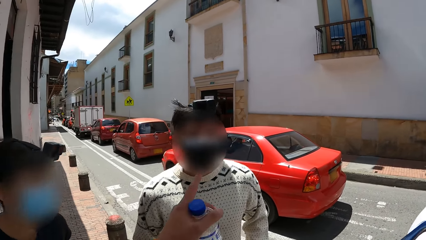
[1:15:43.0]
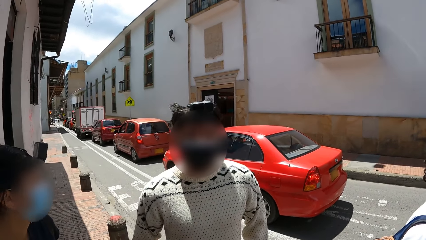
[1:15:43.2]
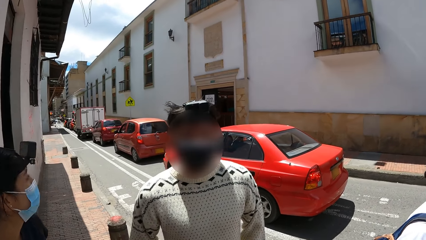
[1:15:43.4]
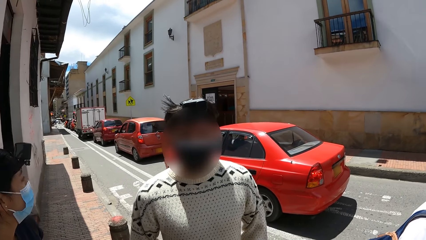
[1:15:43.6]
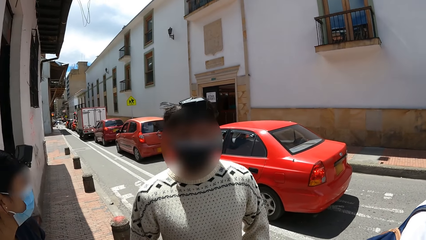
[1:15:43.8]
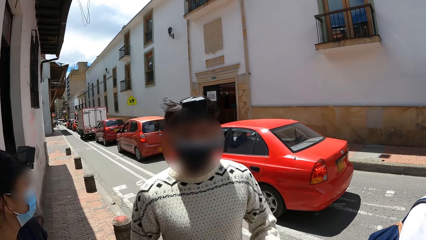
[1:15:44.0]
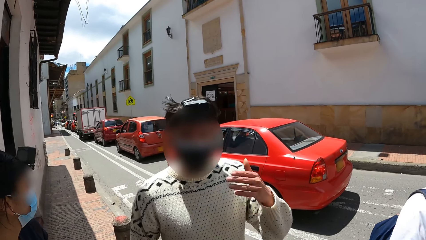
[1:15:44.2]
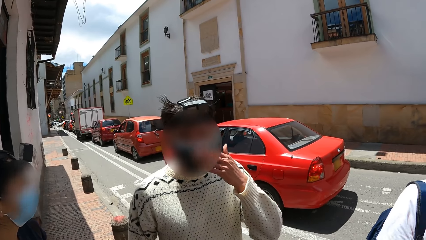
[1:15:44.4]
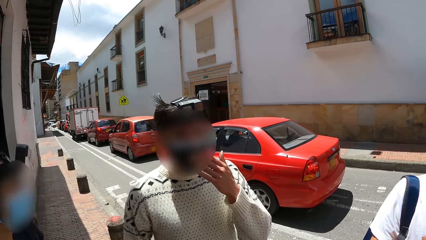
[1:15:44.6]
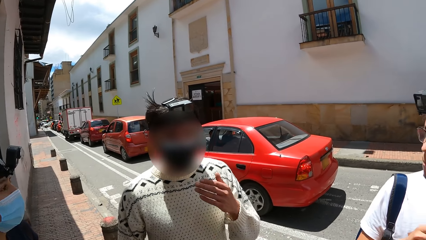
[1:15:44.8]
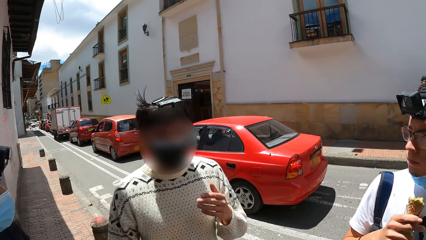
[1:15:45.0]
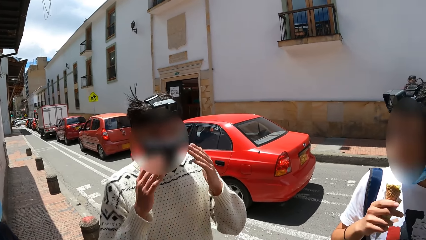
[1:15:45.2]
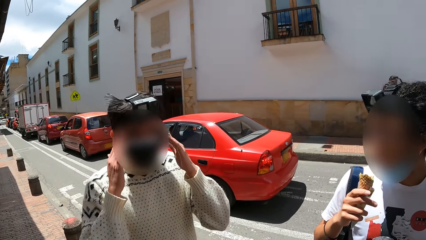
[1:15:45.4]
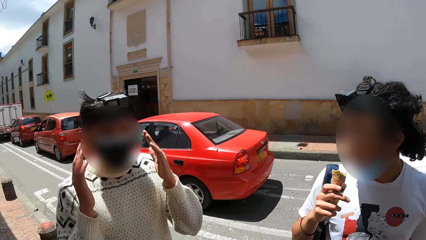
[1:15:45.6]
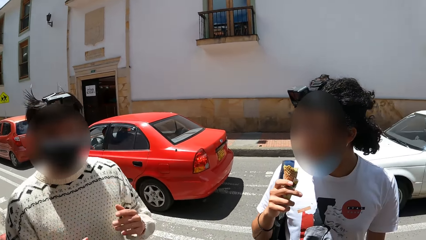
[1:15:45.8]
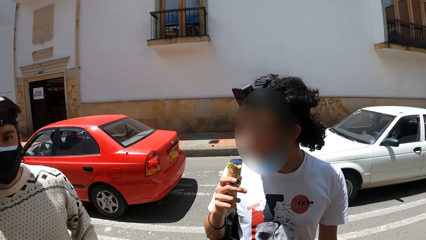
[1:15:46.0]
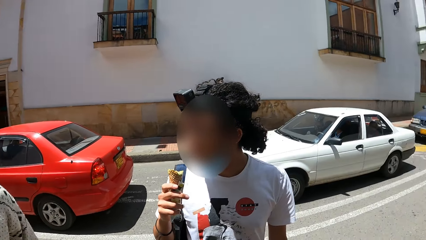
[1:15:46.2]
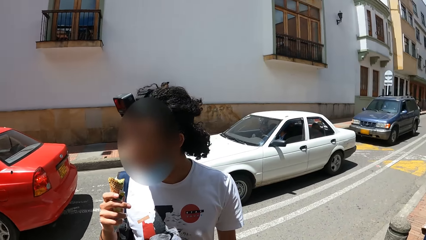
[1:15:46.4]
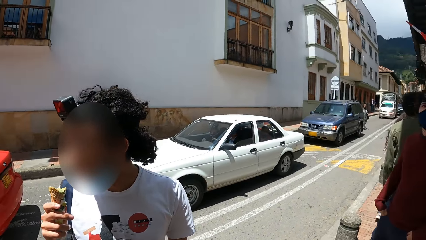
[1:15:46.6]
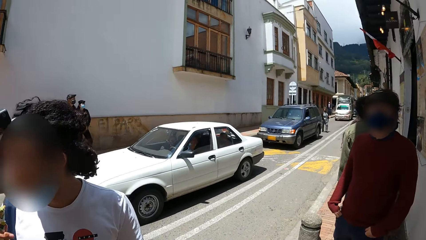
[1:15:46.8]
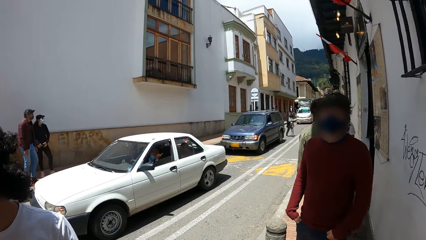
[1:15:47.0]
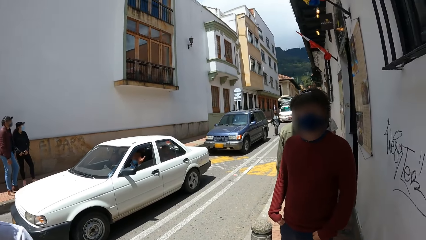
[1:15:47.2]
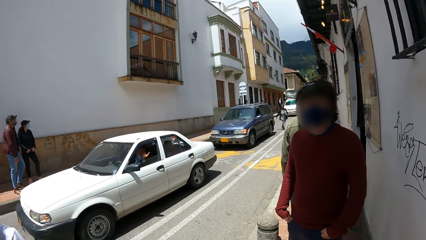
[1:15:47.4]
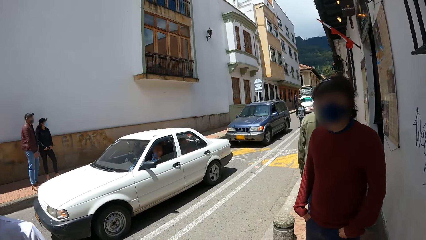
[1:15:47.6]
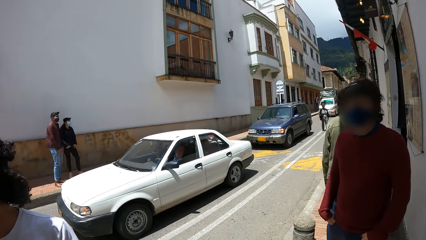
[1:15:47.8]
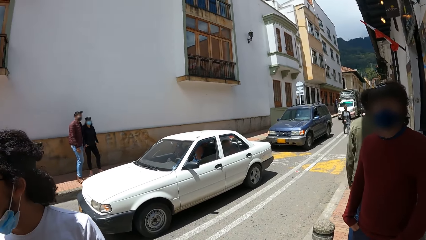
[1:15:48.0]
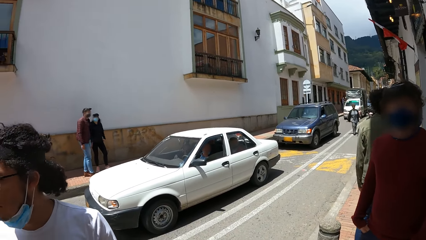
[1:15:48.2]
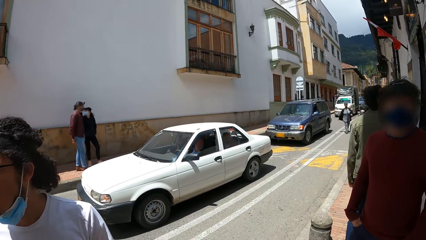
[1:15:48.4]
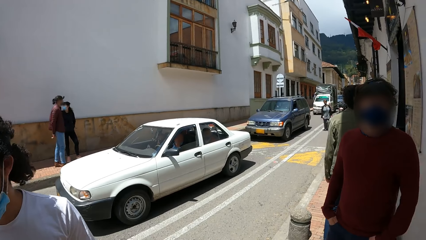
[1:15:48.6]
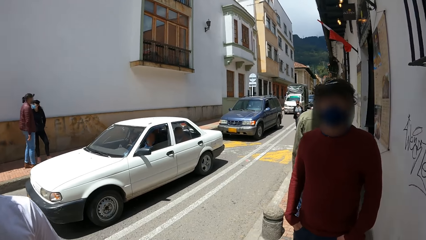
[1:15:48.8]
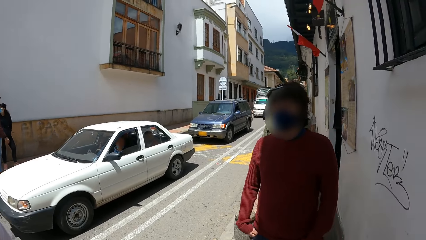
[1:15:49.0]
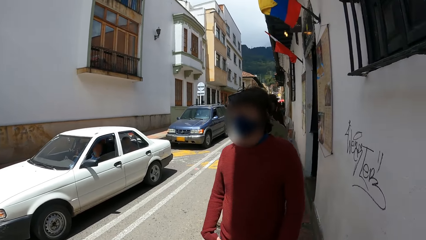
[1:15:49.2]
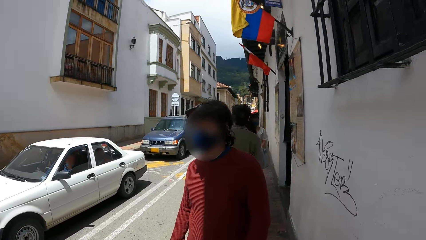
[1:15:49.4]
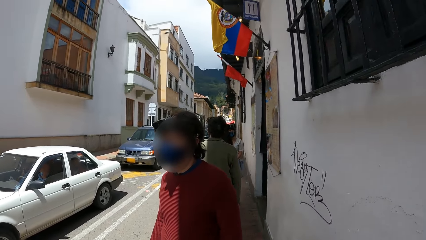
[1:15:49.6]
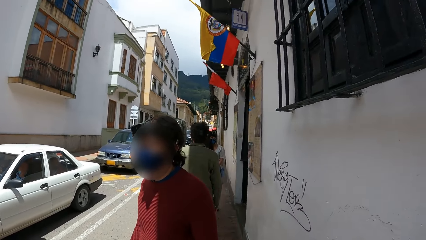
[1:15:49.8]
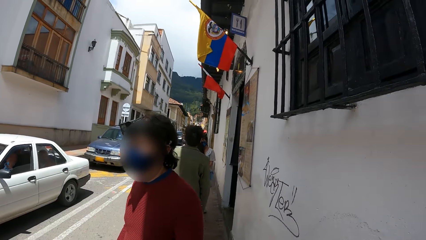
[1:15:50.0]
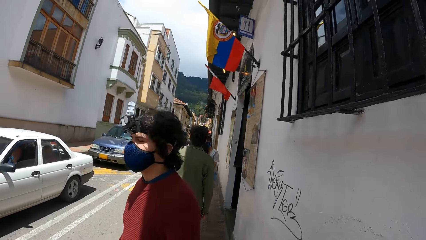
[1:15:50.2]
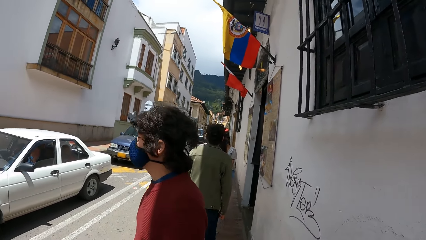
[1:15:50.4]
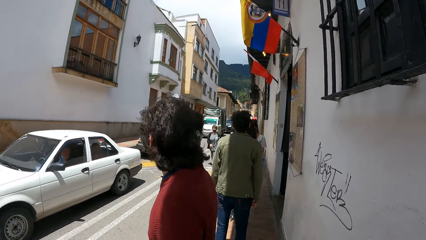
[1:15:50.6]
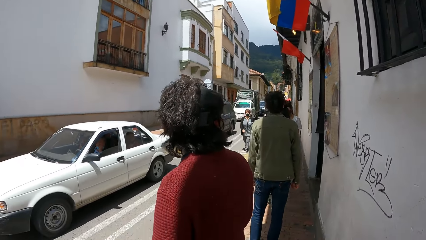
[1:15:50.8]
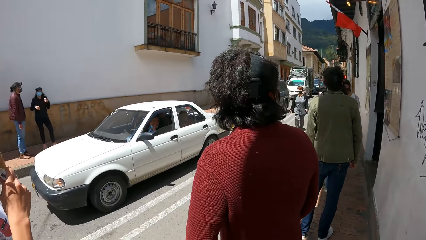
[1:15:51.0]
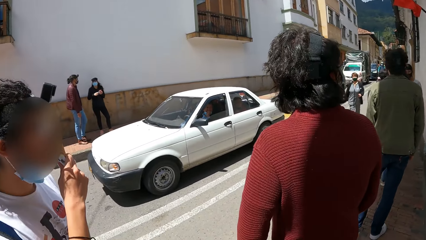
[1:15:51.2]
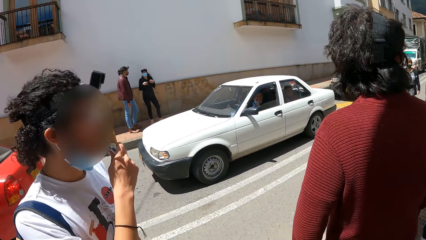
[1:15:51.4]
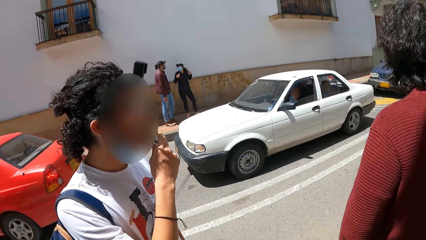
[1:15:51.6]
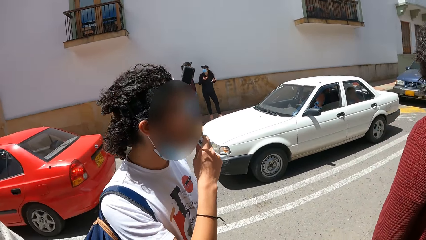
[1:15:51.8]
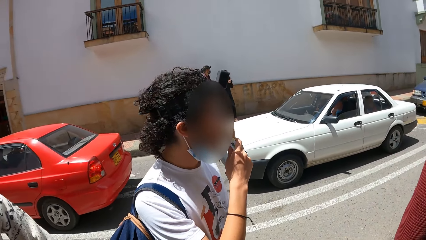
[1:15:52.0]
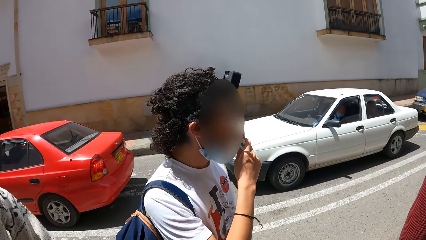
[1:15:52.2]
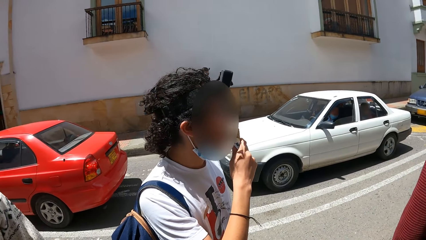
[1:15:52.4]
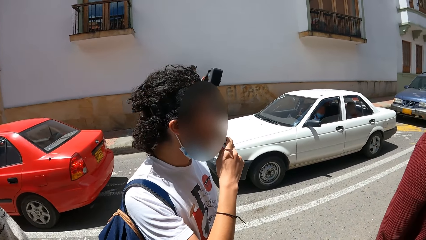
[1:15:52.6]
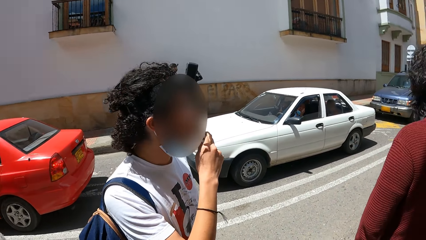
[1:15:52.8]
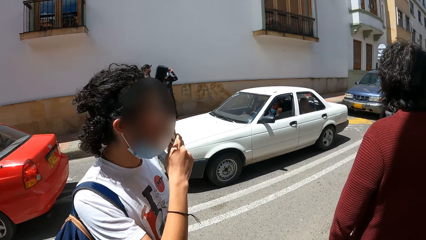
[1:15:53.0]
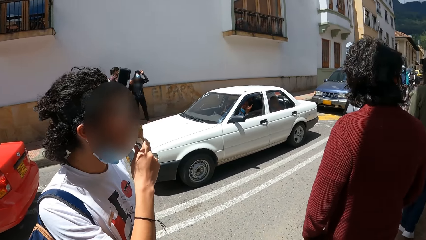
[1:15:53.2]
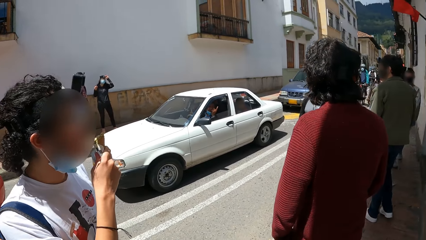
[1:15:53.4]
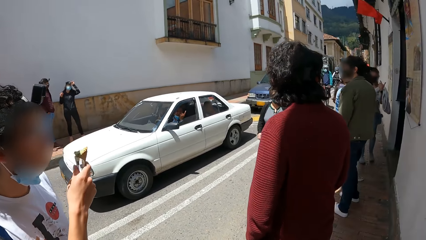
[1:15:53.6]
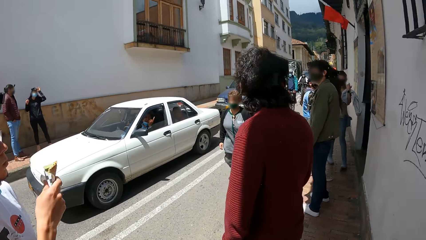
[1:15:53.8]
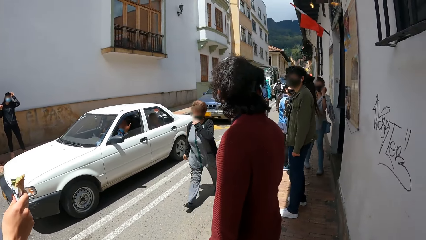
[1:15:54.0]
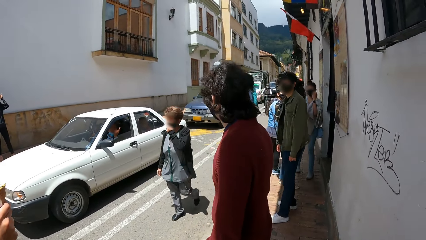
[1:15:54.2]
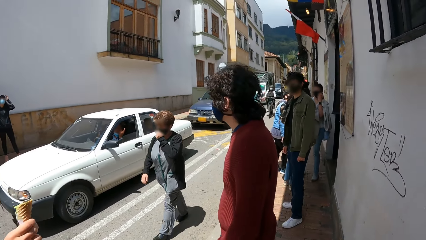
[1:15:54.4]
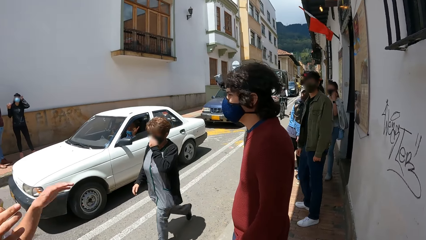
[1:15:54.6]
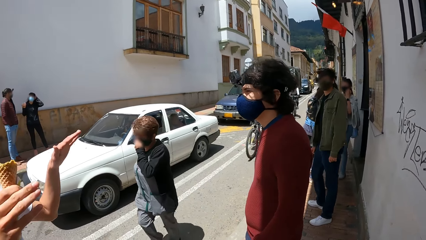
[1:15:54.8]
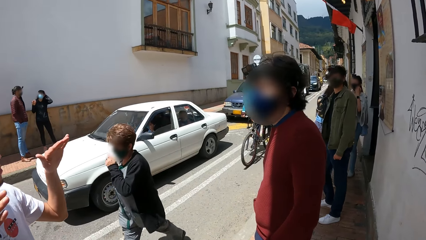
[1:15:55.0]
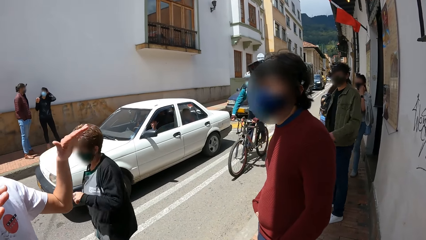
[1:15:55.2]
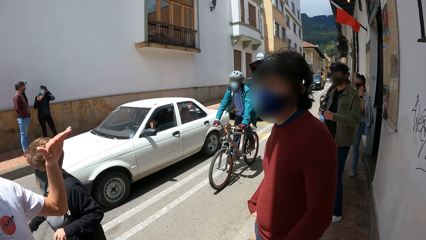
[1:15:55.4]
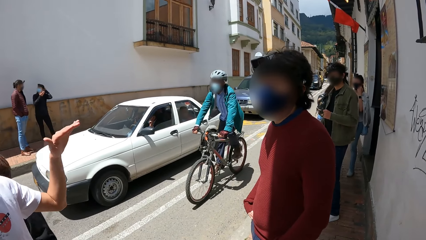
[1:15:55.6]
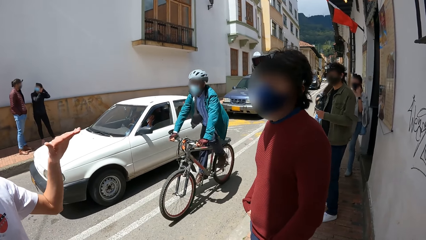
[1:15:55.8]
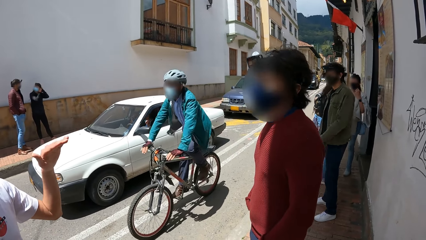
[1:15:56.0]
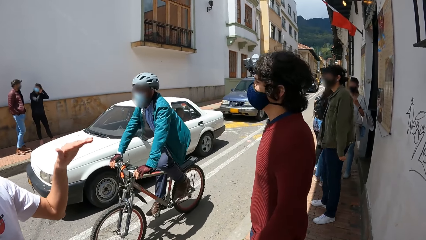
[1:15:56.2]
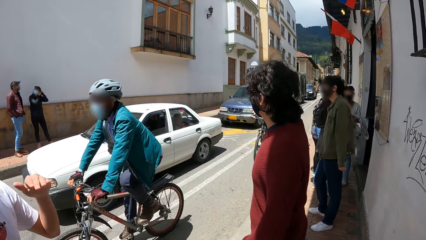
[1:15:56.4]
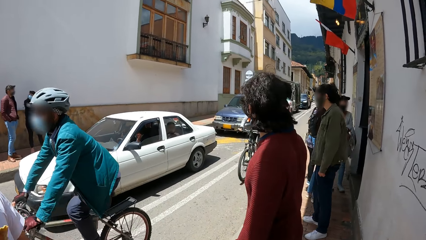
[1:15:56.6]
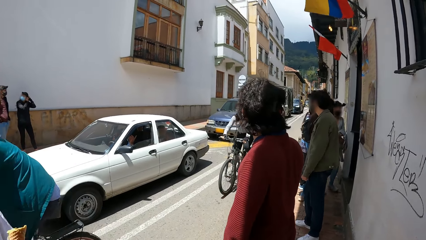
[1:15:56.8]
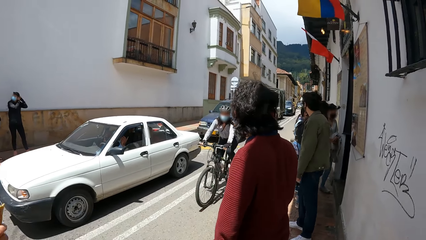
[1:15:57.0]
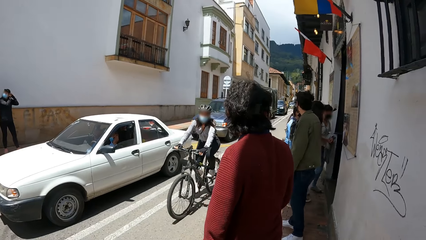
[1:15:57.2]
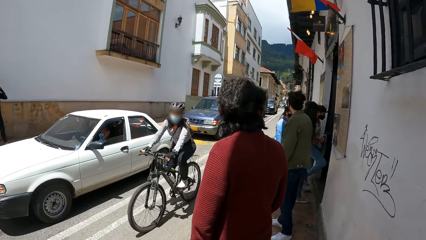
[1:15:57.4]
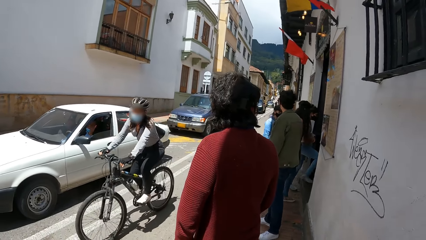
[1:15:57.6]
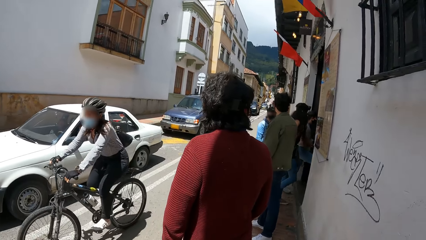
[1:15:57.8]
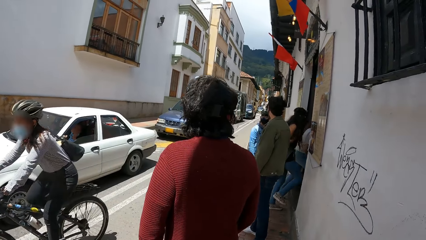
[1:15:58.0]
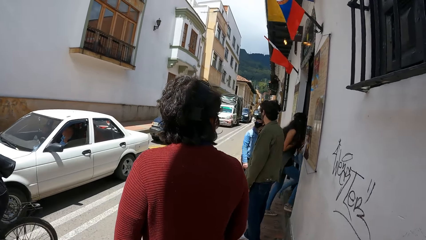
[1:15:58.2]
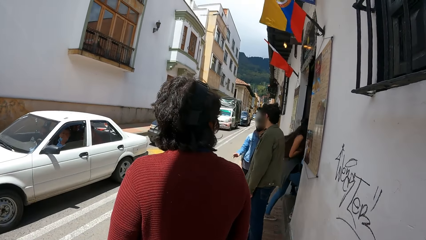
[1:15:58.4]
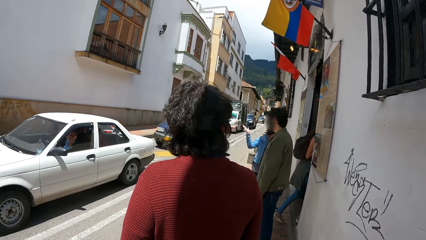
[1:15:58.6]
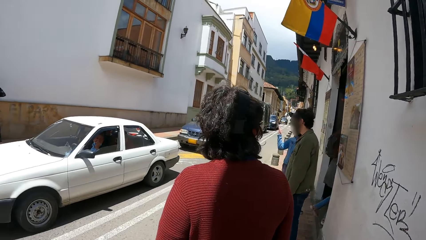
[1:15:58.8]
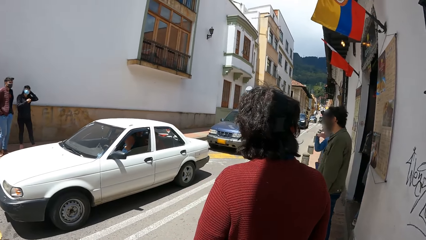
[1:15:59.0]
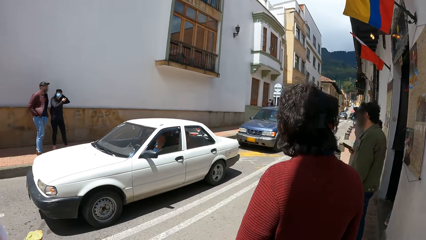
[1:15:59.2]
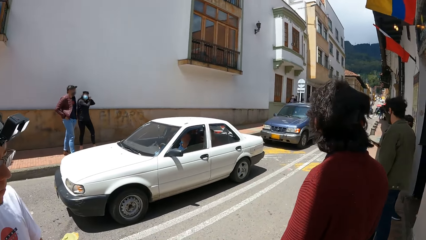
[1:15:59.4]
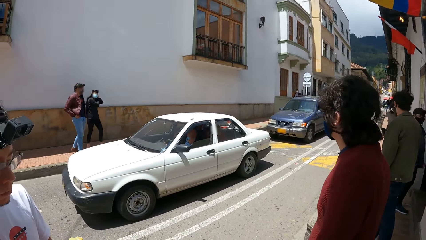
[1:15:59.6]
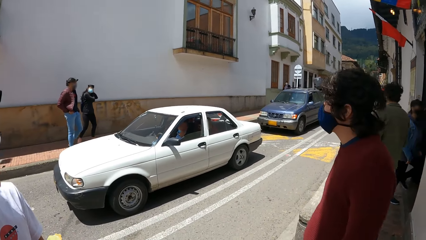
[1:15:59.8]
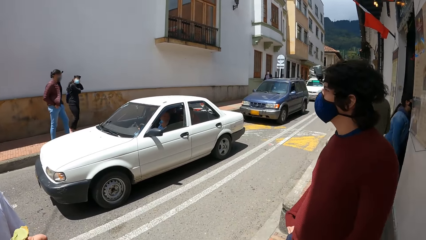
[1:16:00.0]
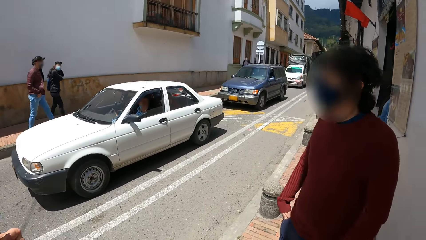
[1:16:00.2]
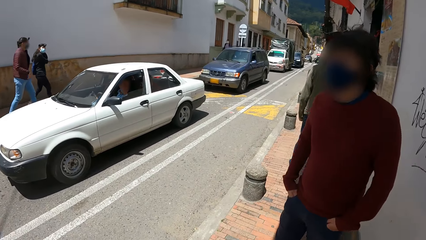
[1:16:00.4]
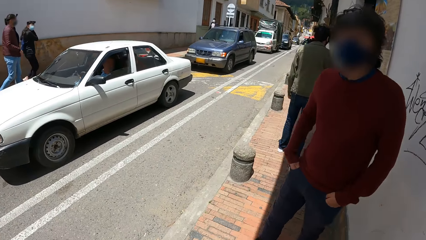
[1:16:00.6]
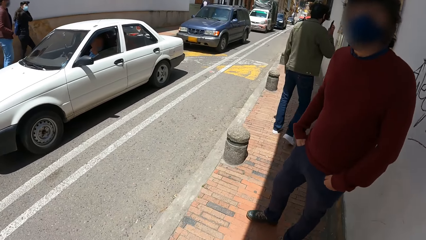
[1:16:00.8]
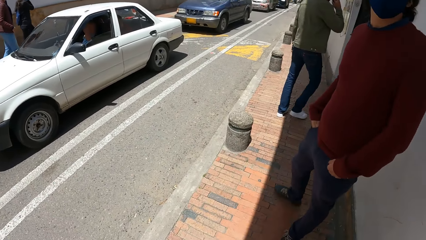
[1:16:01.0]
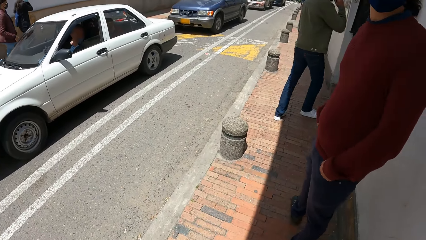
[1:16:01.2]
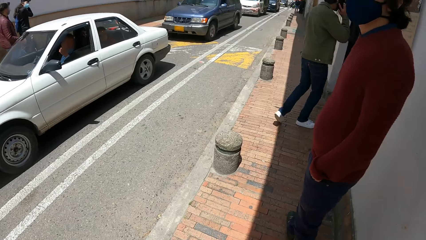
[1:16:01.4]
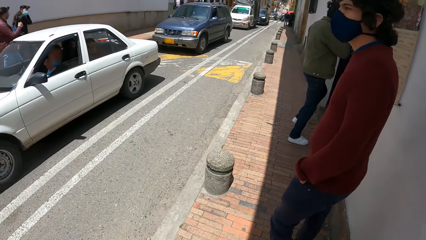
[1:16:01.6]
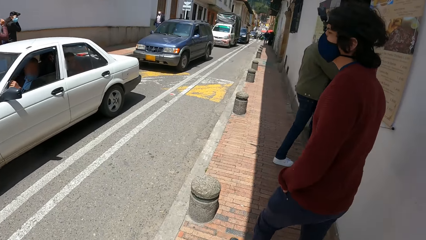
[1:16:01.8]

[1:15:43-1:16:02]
The camera wearer gesticulates with a bottle in his right hand. A man touches his face with his left hand. Another man puts the ice cream cone in his right hand in his mouth. The other man gesticulates with both hands. Another man cycles past the camera wearer. Another man cycles past the camera wearer.
